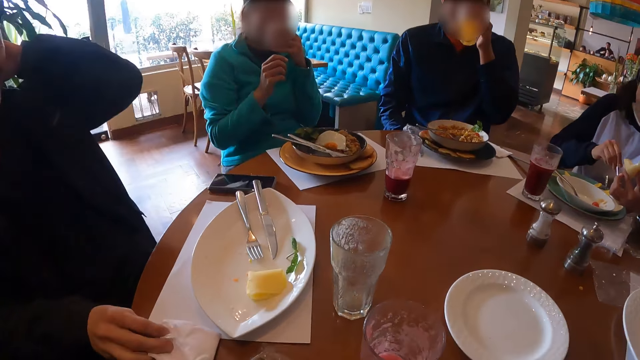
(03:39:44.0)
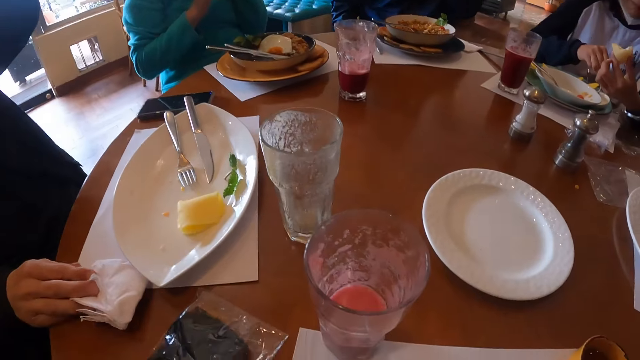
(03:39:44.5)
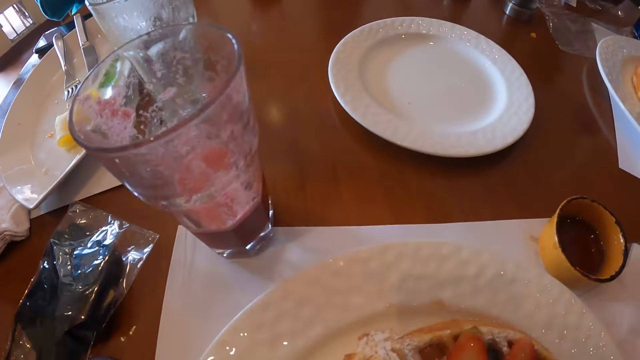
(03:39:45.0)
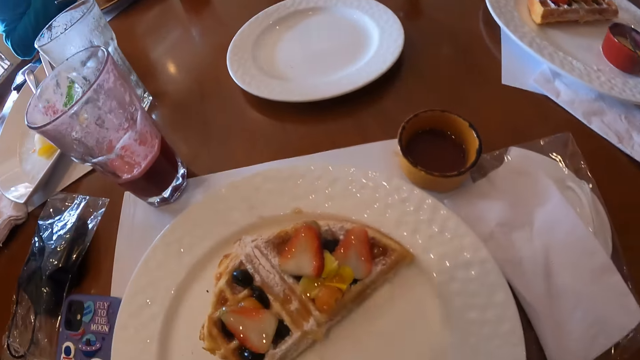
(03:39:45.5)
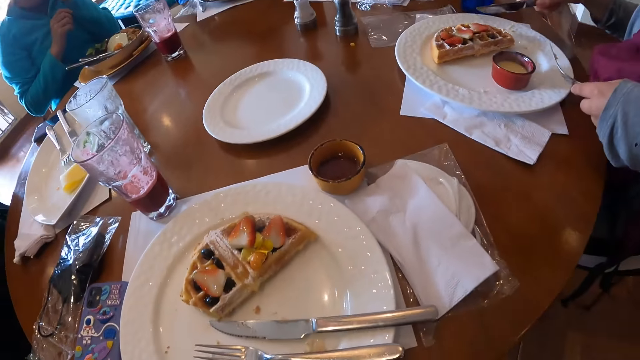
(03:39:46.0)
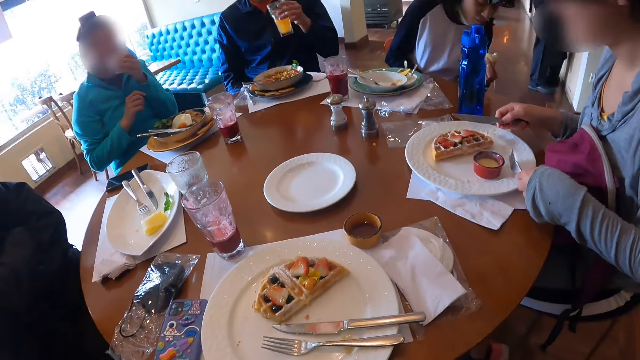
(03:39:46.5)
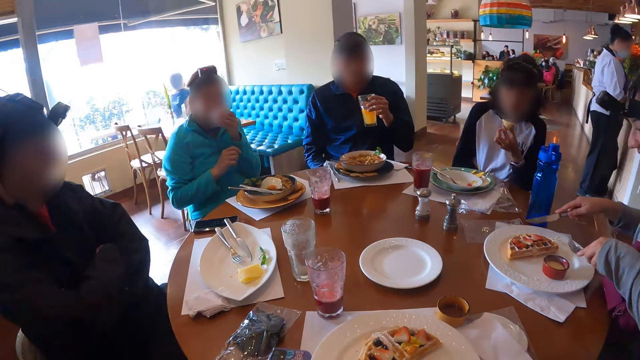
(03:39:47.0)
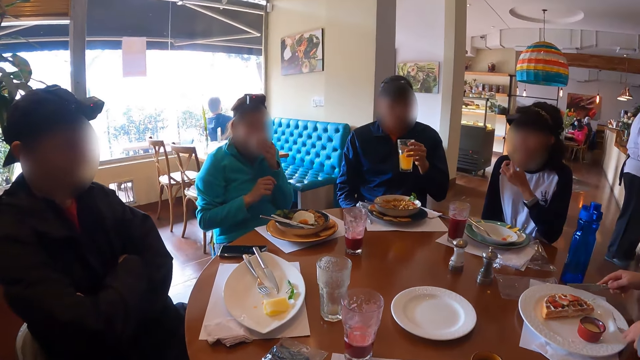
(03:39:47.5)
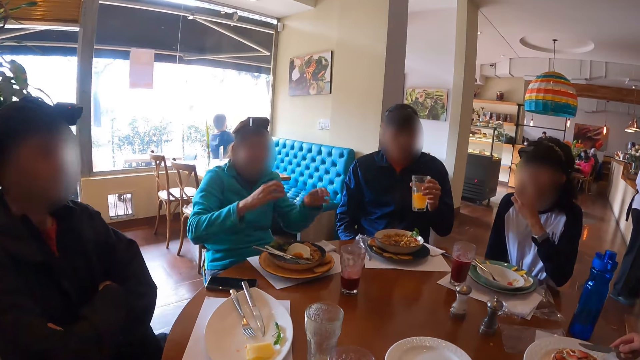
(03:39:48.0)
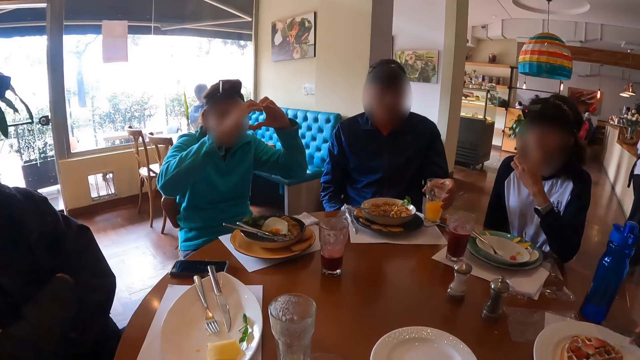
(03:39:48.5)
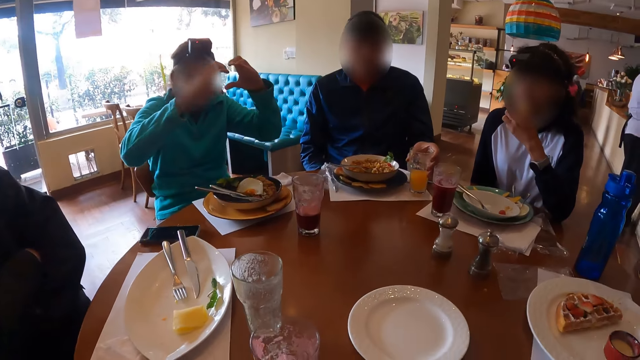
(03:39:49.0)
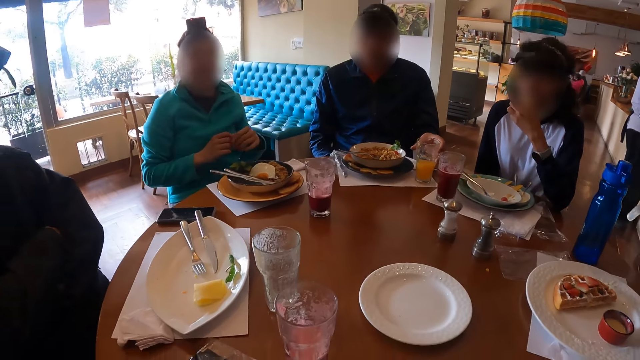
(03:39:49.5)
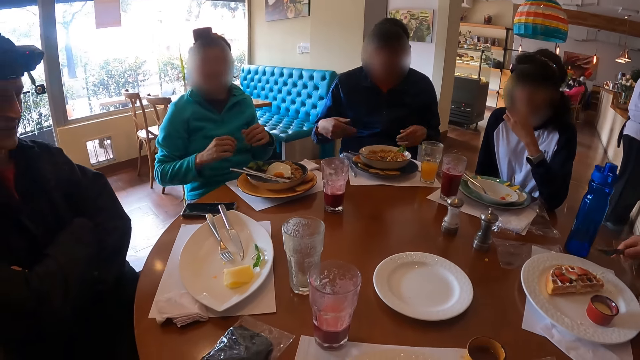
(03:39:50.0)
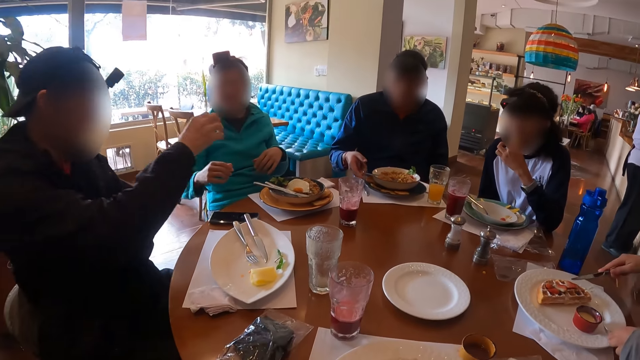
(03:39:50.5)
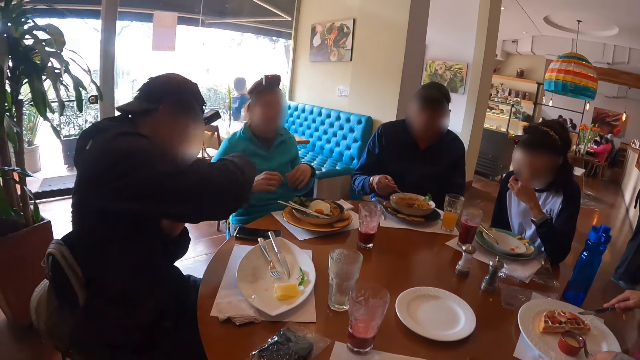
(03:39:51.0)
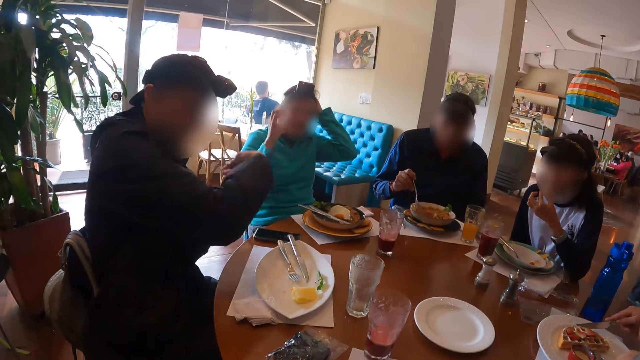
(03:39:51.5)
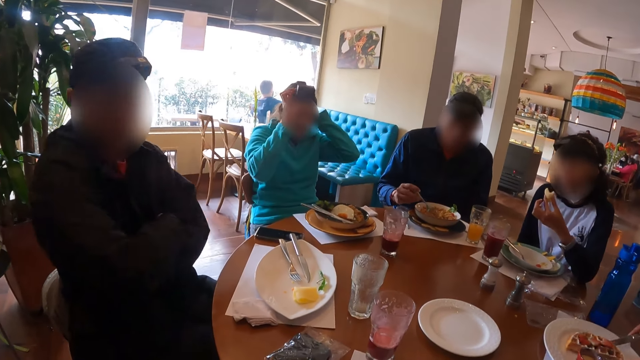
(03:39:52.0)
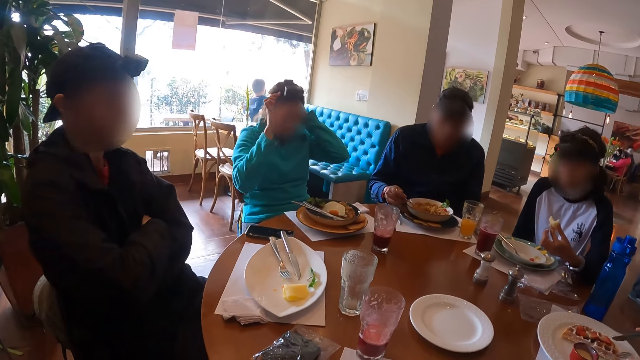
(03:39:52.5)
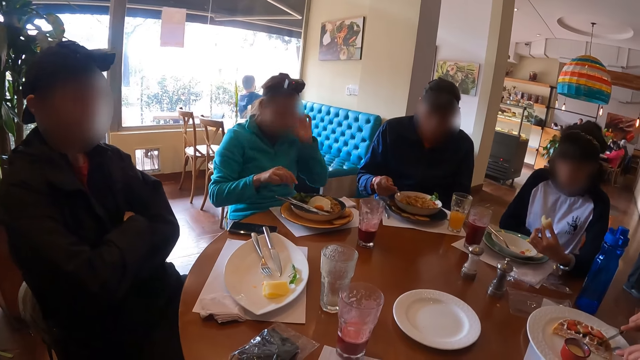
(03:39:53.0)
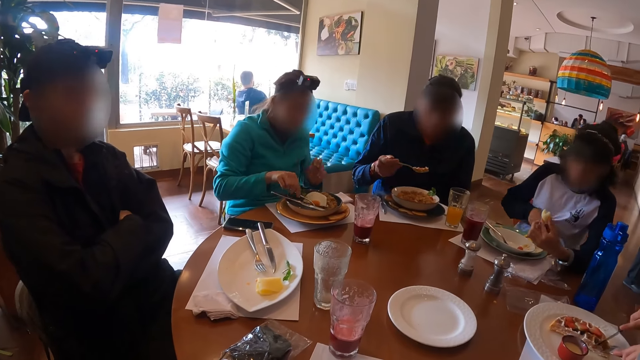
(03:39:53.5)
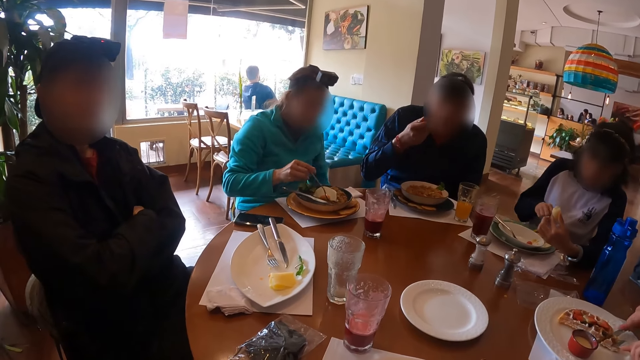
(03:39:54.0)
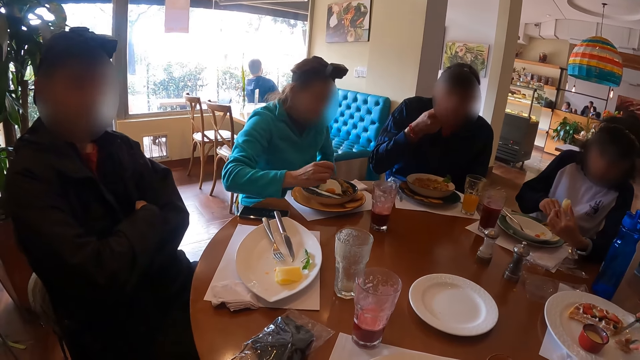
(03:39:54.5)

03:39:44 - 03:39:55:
A man shakes the glass cup in his left hand. A woman drops the tissue paper in her left hand on the table. Another woman eats the food in her left hand. The man drinks beverage. The first woman converses with the group of people on the table. The man drops the glass cup on the table with his left hand. The man eats food from the plate on the table with the fork in his right hand. Another man converses with the first woman. A third woman cuts the food in the plate with the table knife in her right hand. The first woman touches the device on her head with her hands. The first woman adjusts the camera. The first woman eats from the plate on the table with the fork in her right hand. The camera wearer, the first man, the second woman, the first woman and the third woman eat food.

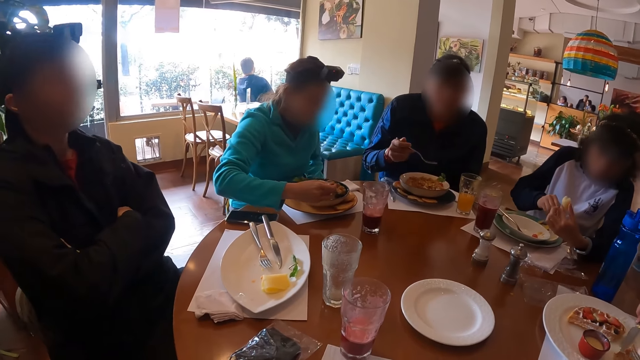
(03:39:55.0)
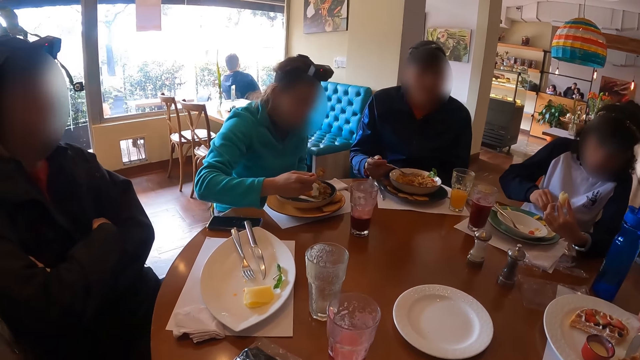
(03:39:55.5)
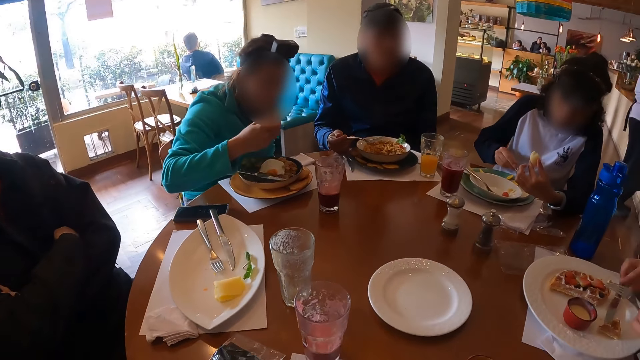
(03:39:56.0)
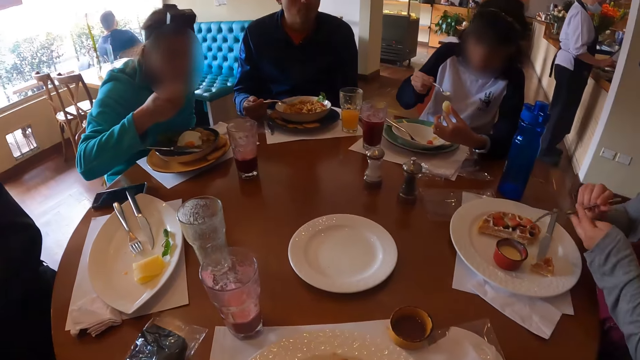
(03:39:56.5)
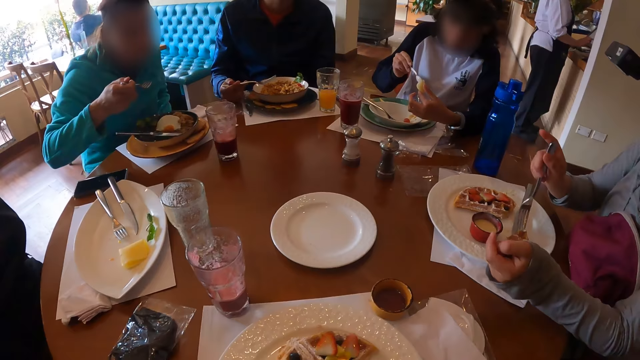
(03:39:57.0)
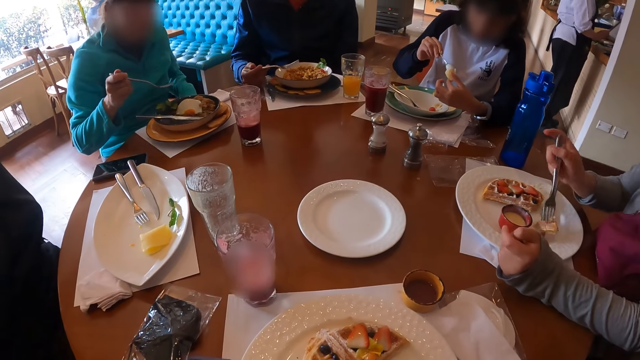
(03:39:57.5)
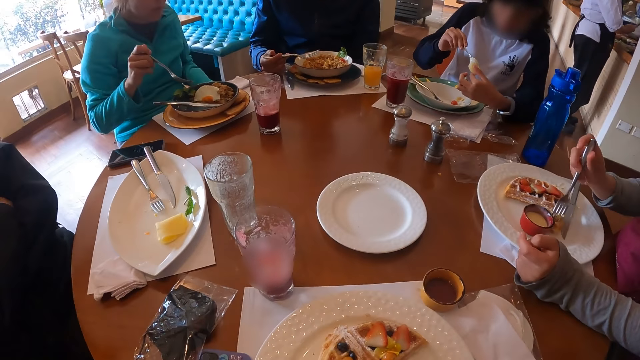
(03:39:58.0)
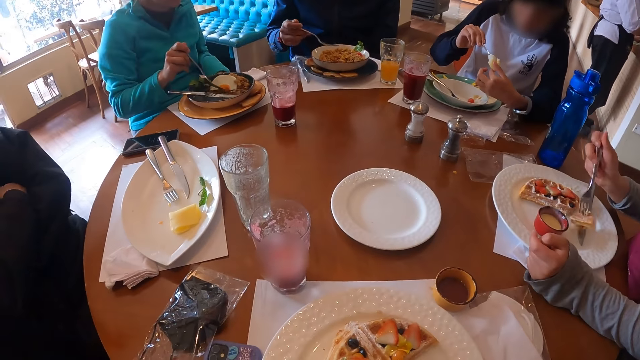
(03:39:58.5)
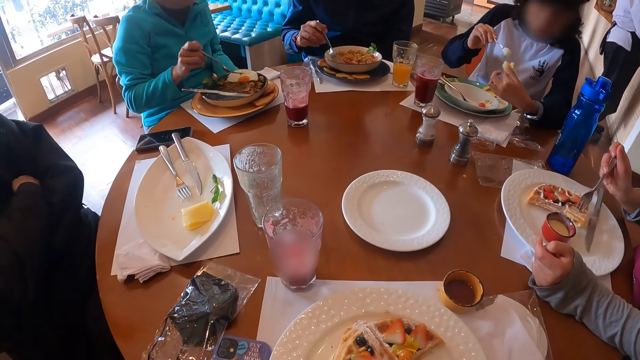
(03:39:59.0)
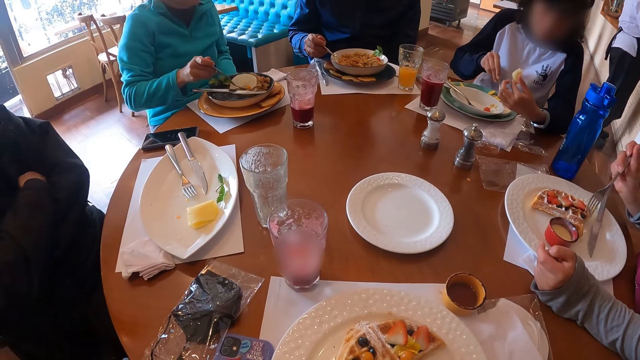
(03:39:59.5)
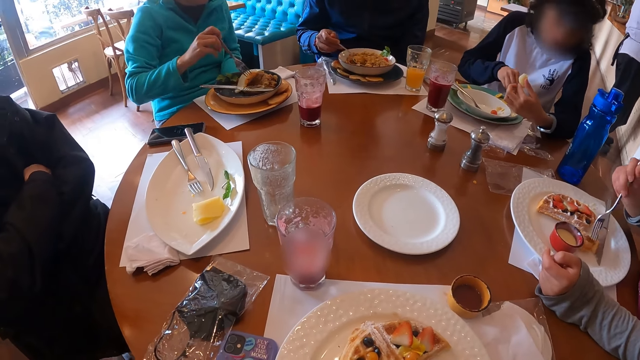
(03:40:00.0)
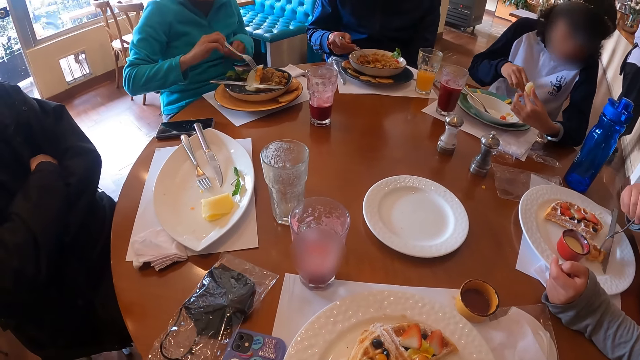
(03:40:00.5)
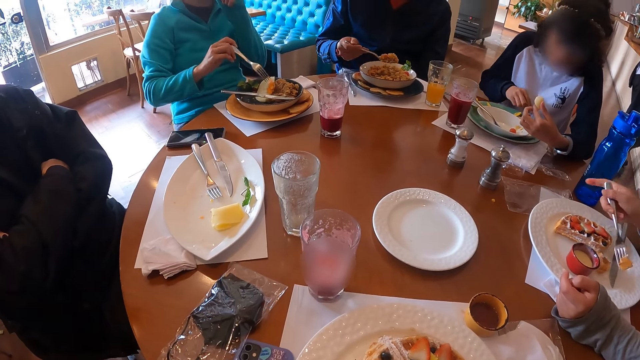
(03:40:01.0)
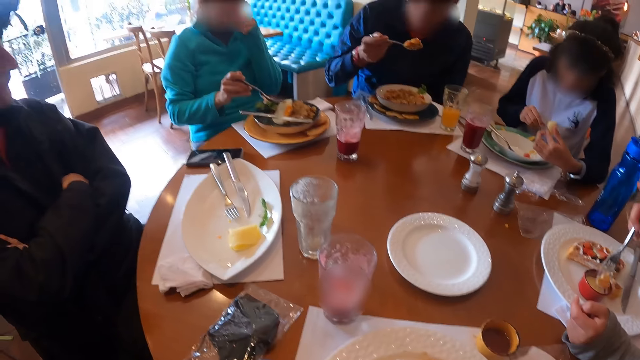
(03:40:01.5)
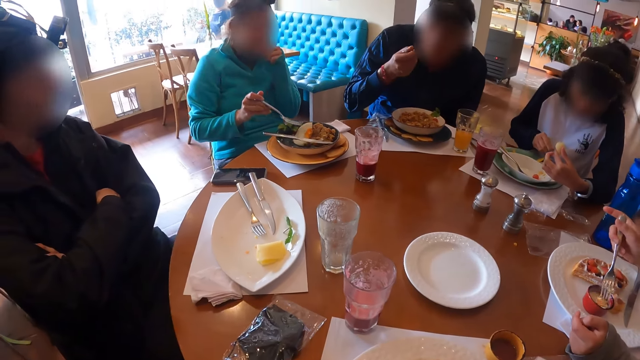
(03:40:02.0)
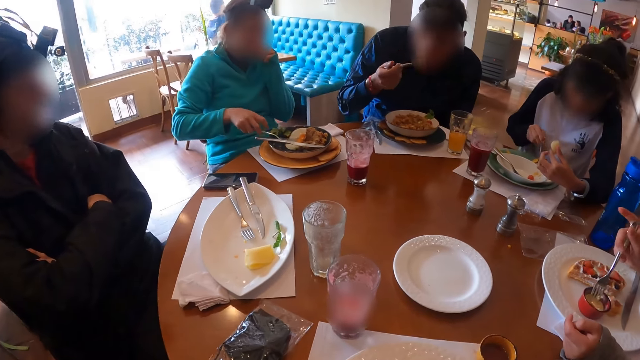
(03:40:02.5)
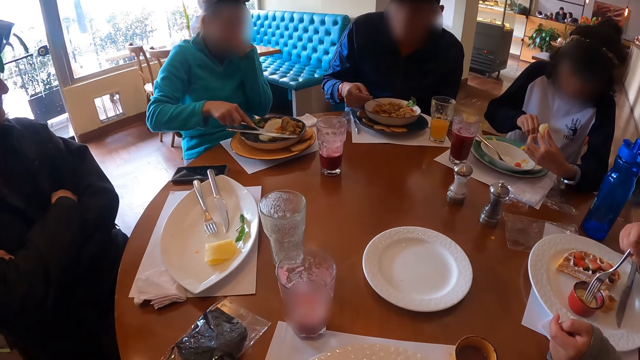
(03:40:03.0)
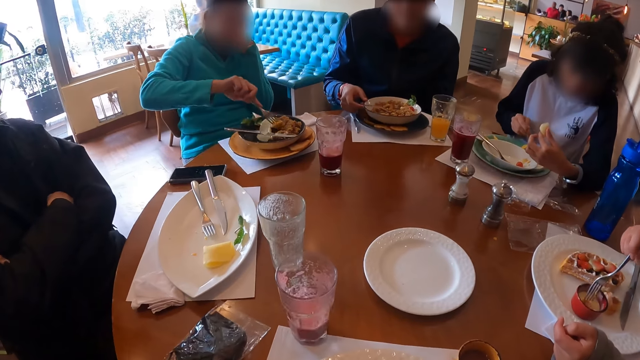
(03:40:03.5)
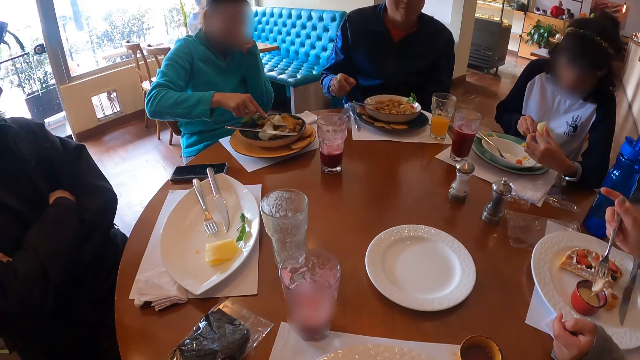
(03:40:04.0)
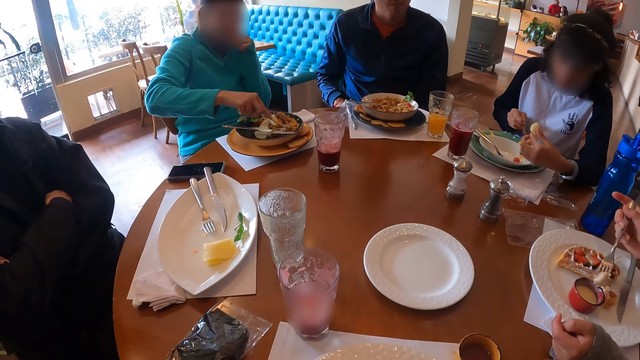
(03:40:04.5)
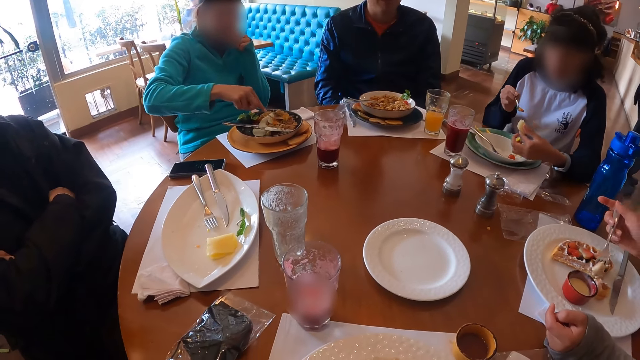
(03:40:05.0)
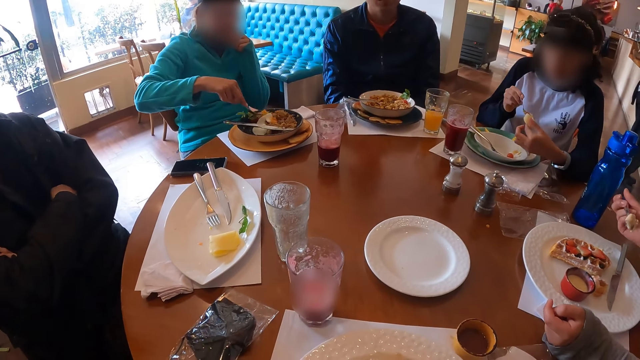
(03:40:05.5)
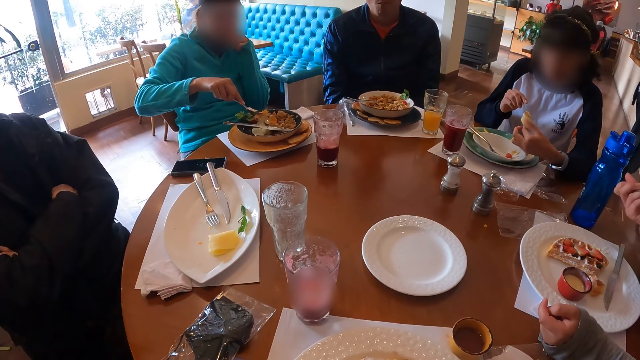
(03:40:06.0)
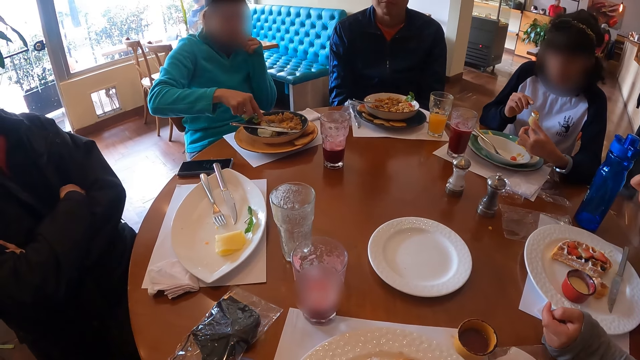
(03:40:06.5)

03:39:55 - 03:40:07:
A woman scoops cream from the plate on the table with the spoon in her right hand on the food in her left hand. Another woman passes the fork in her left hand to her right hand, drops the table knife in her right hand on the plate, and eats the food in the plate on the table with the fork in her left hand. A third woman stirs the food in the plate on the table with the fork in her right hand. A man eats food from the plate on the table with the fork in his right hand. The man drops the fork in his right hand on the plate on the table.
